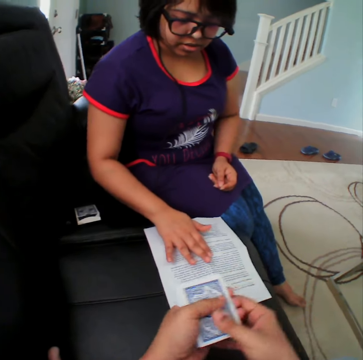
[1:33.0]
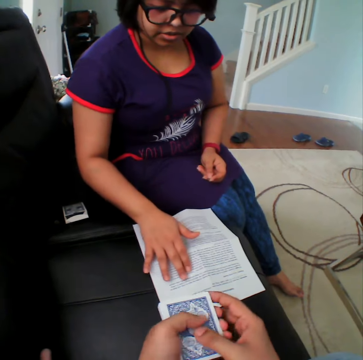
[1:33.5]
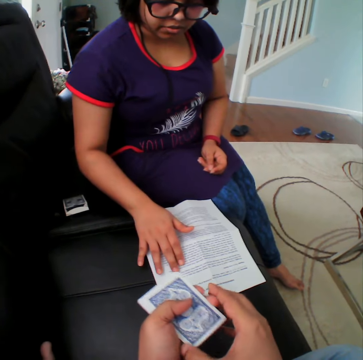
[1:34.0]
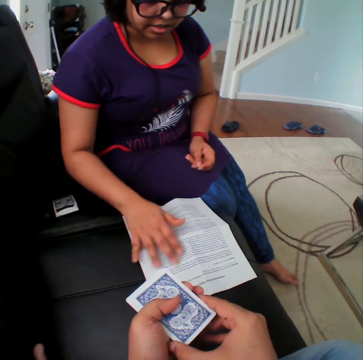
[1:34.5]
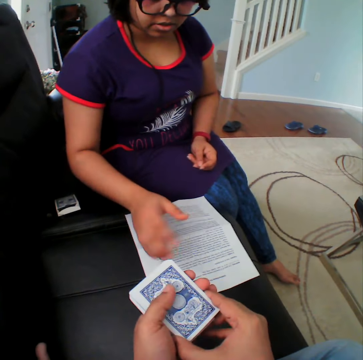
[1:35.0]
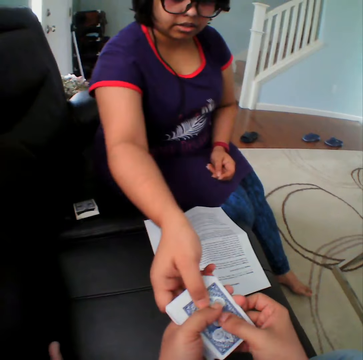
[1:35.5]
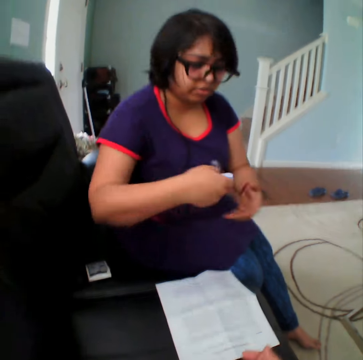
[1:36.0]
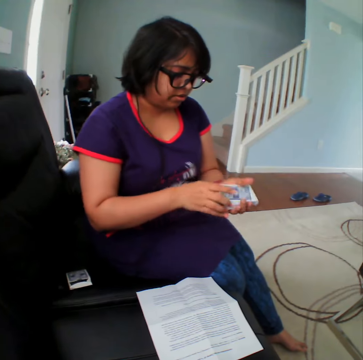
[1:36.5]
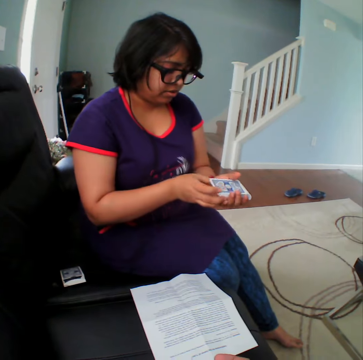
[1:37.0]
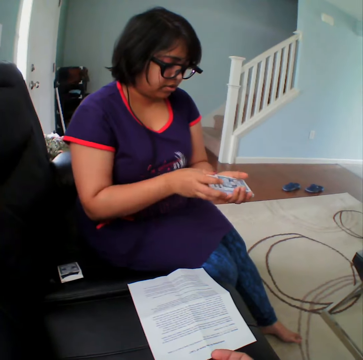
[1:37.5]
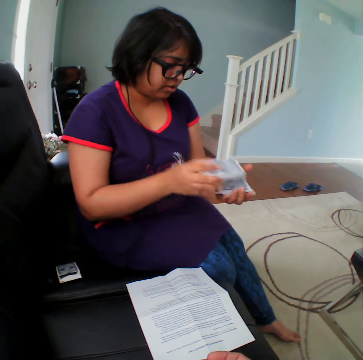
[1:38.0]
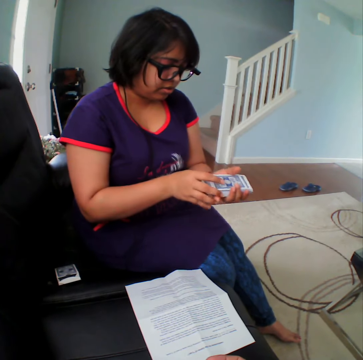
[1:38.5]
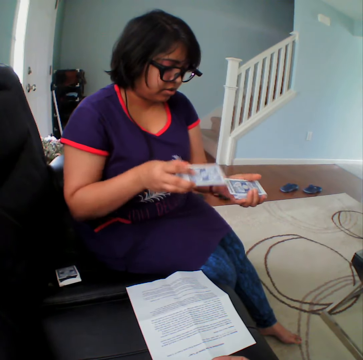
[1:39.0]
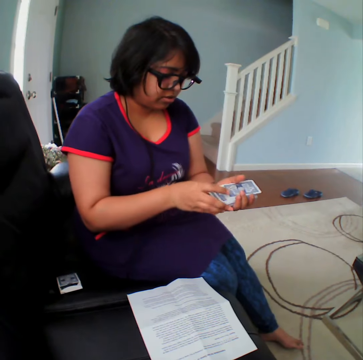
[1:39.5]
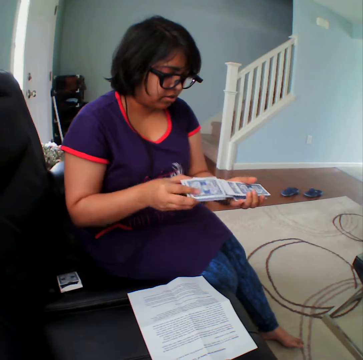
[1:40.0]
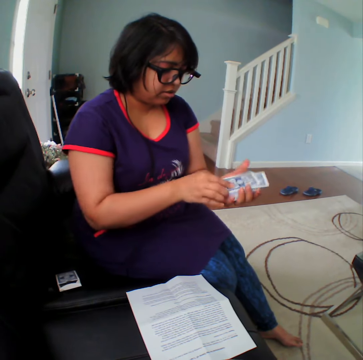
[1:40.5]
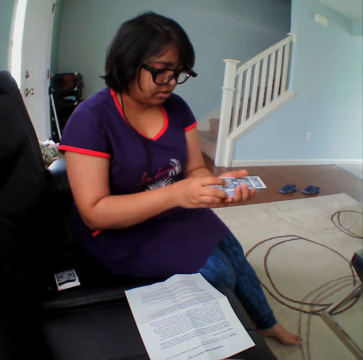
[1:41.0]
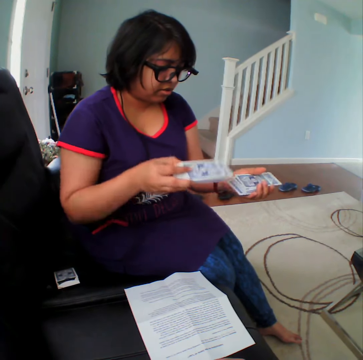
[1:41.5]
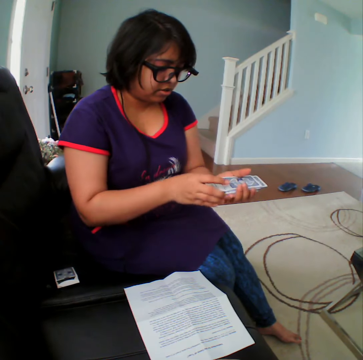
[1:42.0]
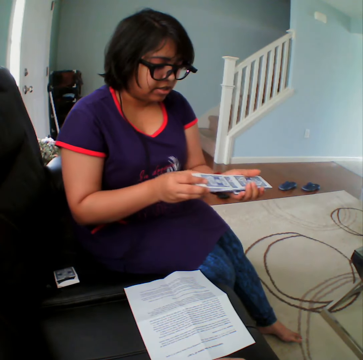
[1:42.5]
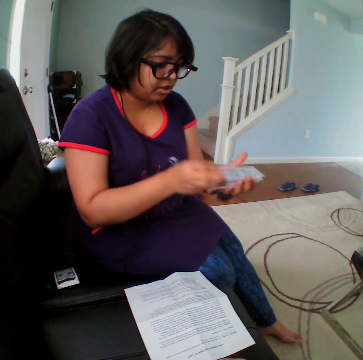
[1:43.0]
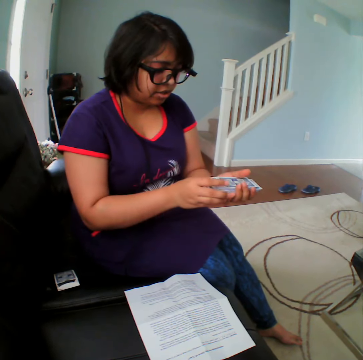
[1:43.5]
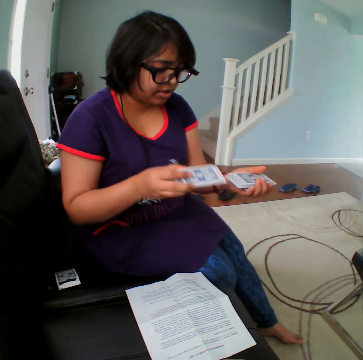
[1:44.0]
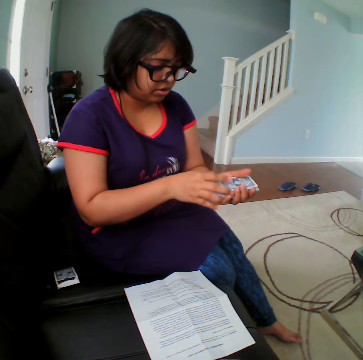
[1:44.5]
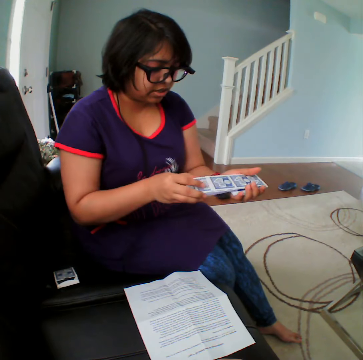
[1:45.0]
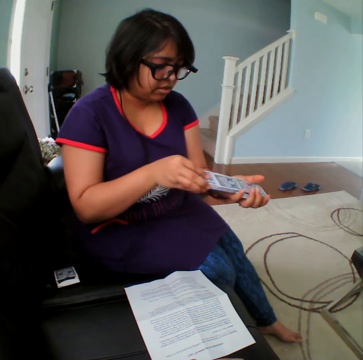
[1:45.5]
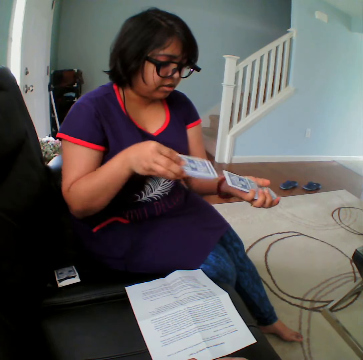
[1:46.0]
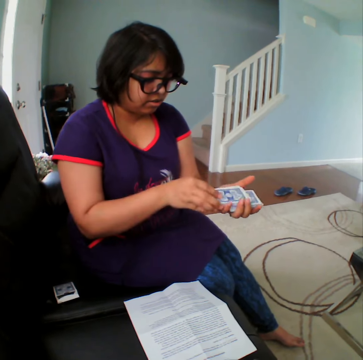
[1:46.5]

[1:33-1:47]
A person picks the cards from the camera wearer. The person reshuffles the cards.

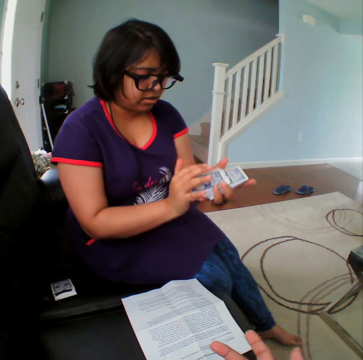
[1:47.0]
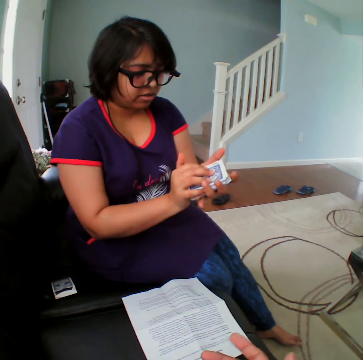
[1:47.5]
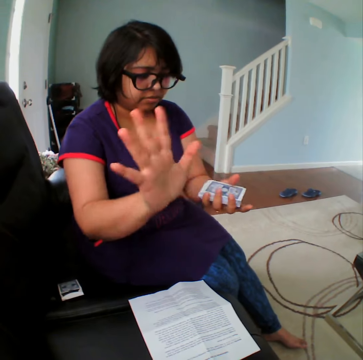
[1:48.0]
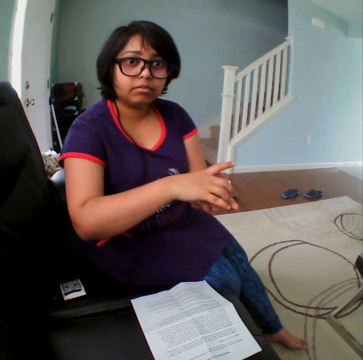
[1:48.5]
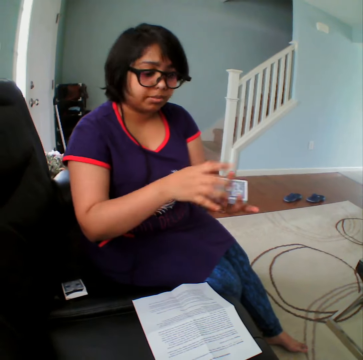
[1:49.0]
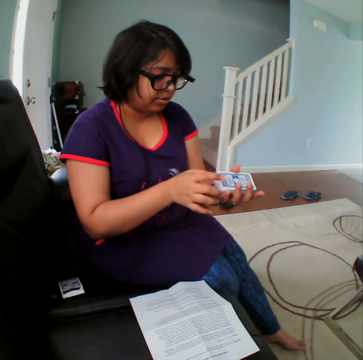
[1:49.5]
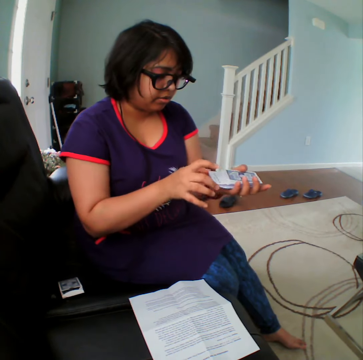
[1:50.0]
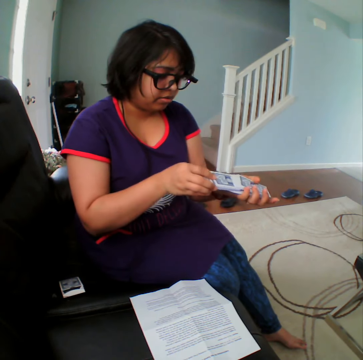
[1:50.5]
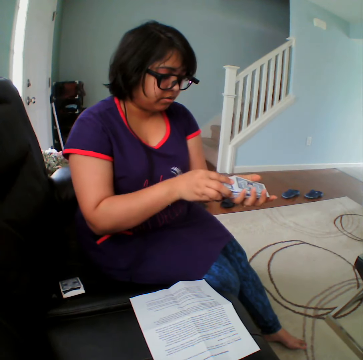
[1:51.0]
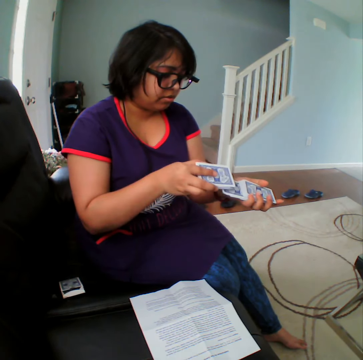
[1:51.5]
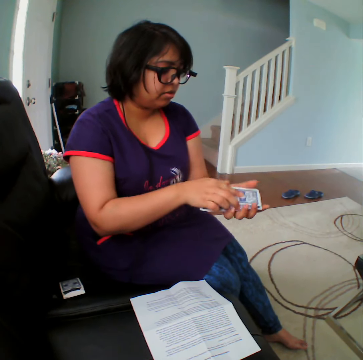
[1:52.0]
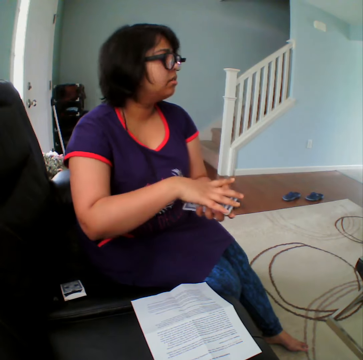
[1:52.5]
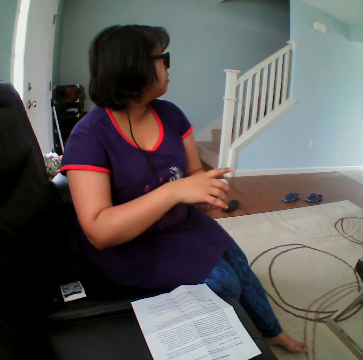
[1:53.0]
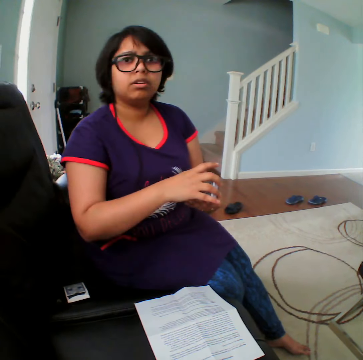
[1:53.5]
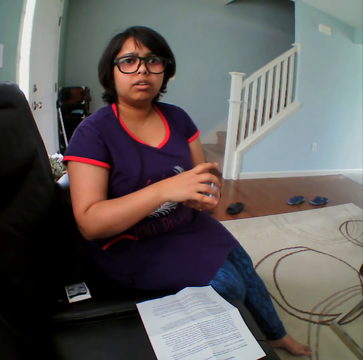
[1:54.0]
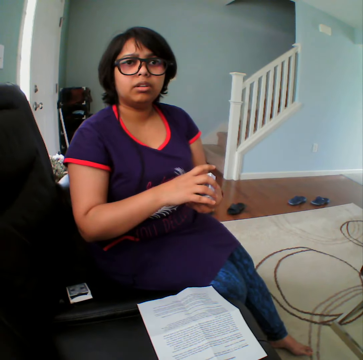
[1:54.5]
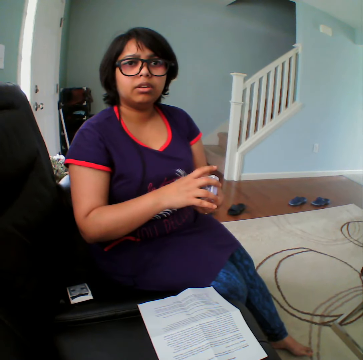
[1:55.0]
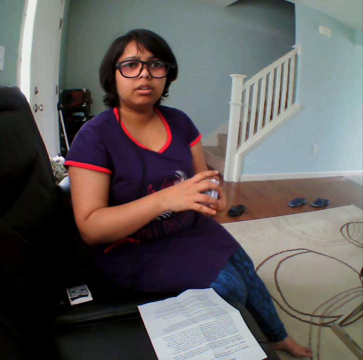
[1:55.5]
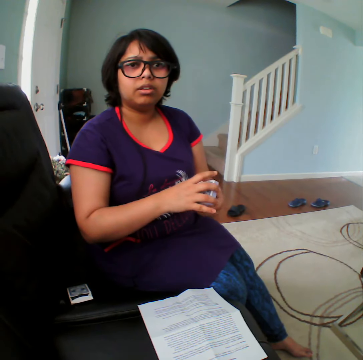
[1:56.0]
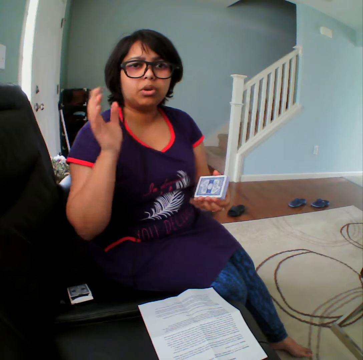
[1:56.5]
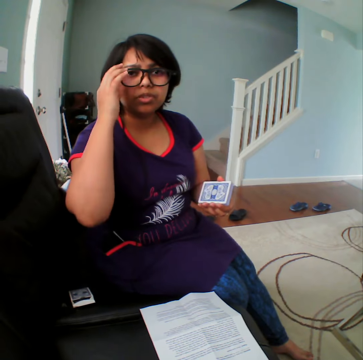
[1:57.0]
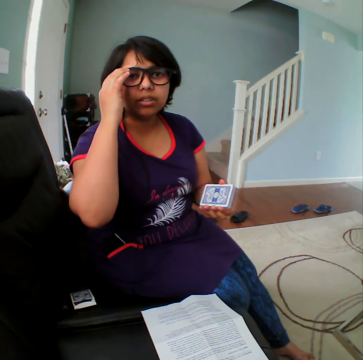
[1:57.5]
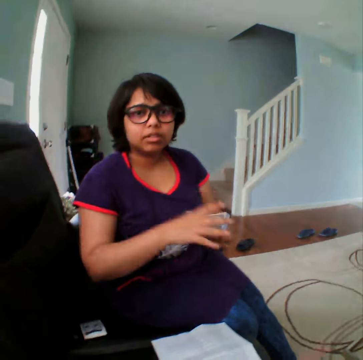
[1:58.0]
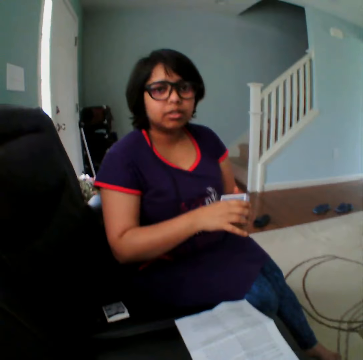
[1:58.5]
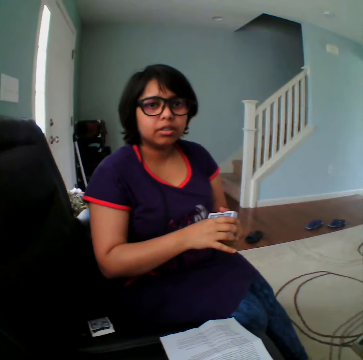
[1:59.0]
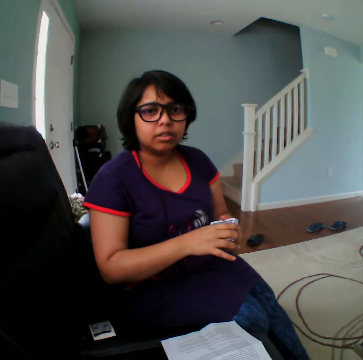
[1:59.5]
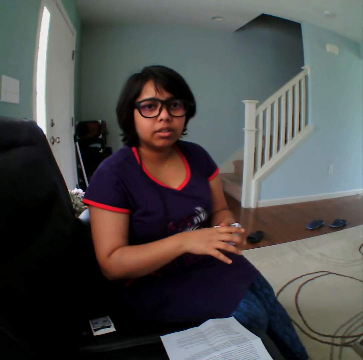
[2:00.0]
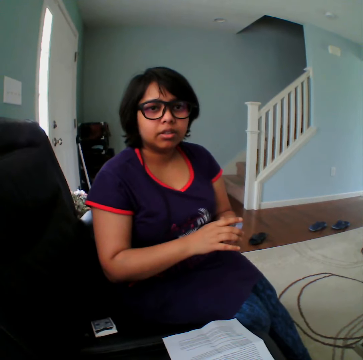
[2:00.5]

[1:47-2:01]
A person converses with the camera wearer. The person touches the shades.

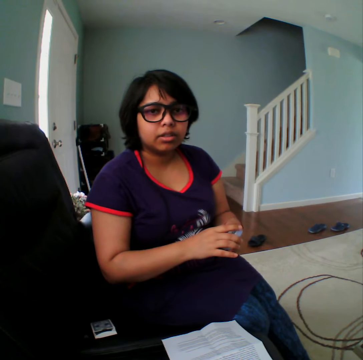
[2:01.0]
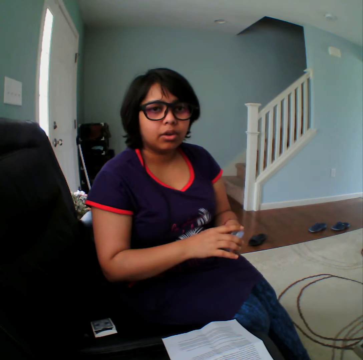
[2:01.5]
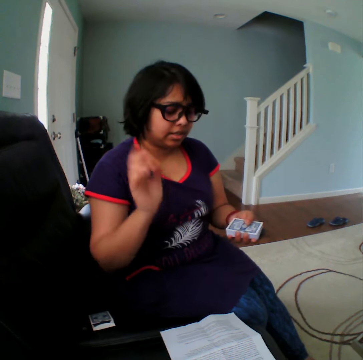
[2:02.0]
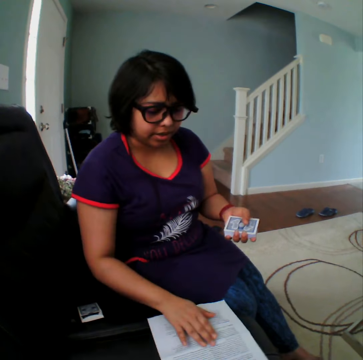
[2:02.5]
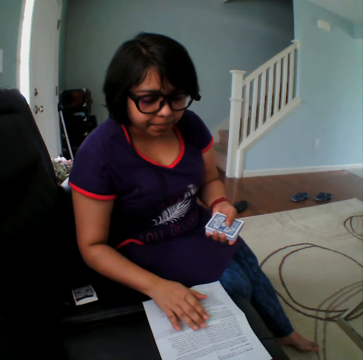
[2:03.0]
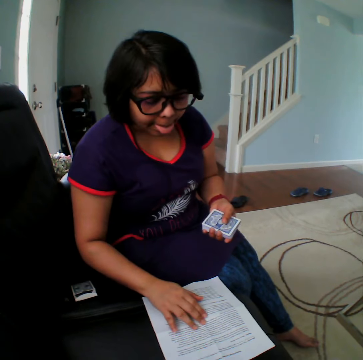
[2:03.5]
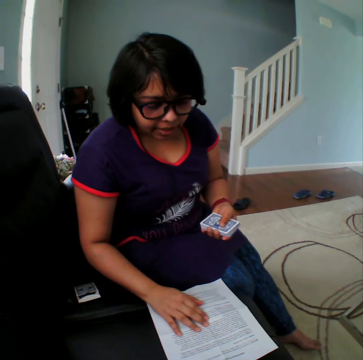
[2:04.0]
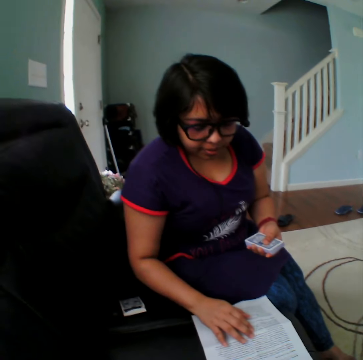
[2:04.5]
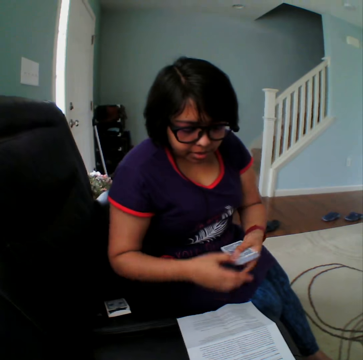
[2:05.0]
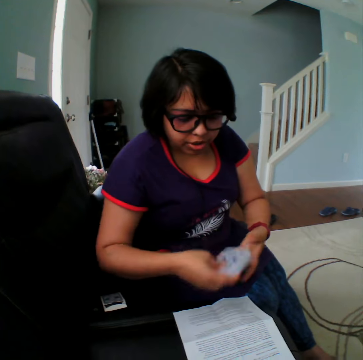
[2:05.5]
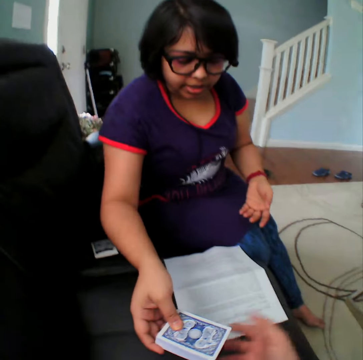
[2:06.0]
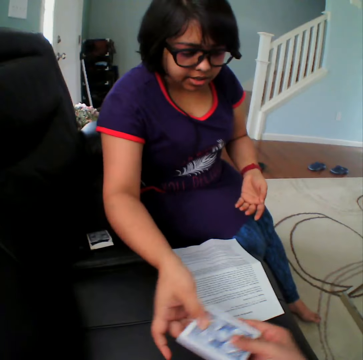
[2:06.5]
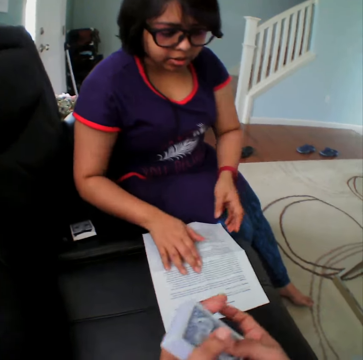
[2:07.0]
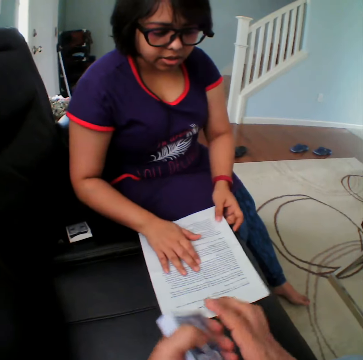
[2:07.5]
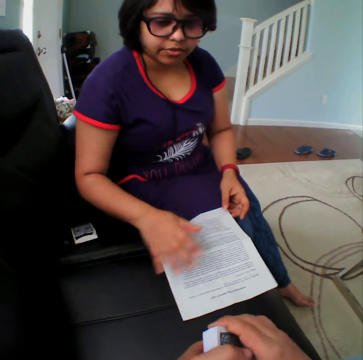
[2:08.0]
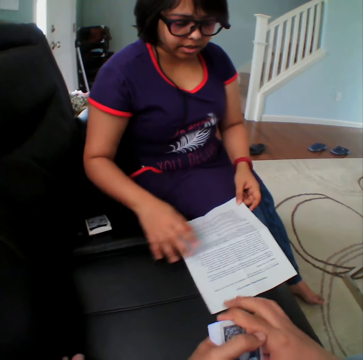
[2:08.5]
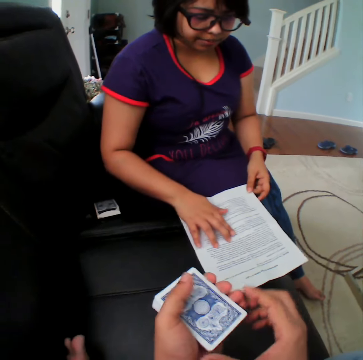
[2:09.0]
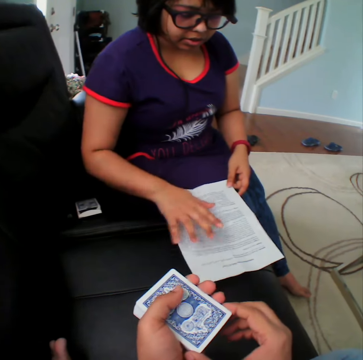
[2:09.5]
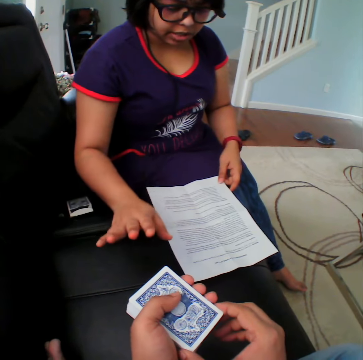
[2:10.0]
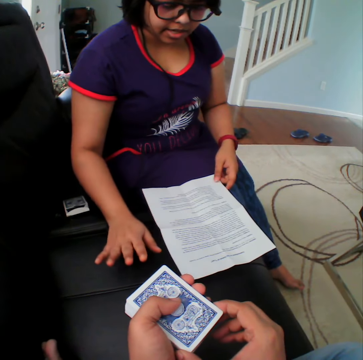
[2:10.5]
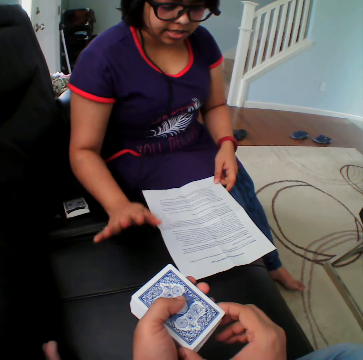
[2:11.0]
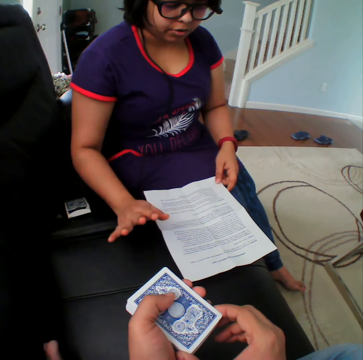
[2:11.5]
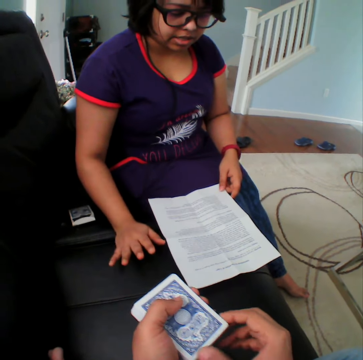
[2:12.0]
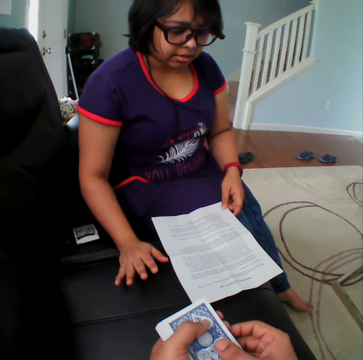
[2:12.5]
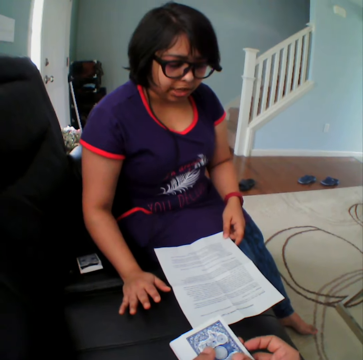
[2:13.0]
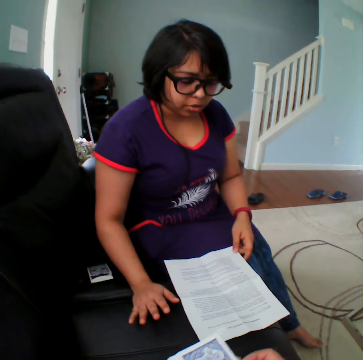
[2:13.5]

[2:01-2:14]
A person touches the paper and holds the instruction paper. The person gives the cards to the camera wearer. The person holds the instruction paper, pulls the instruction paper, reads the instruction paper, and converses.
